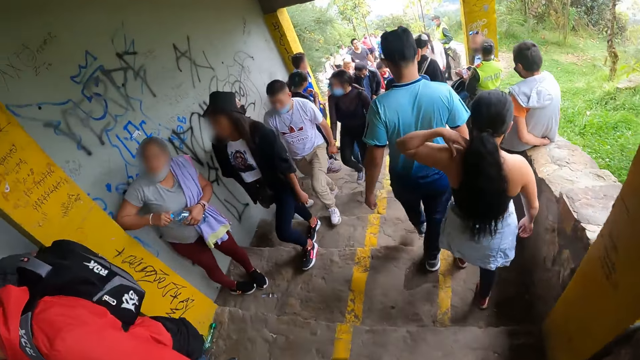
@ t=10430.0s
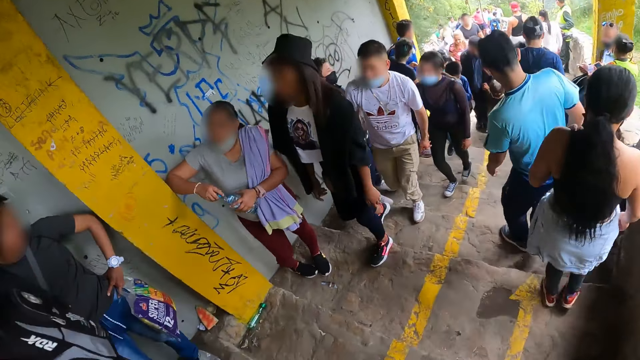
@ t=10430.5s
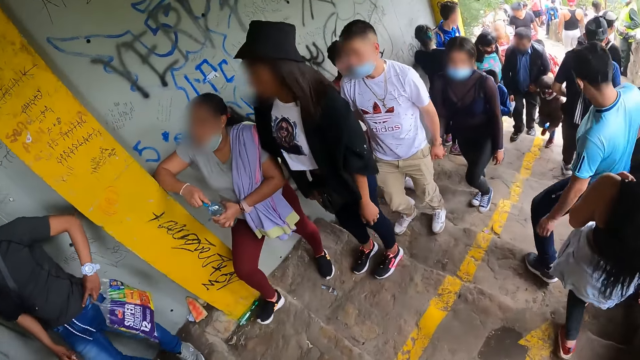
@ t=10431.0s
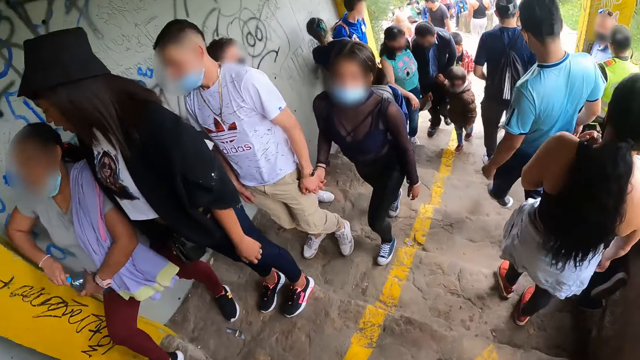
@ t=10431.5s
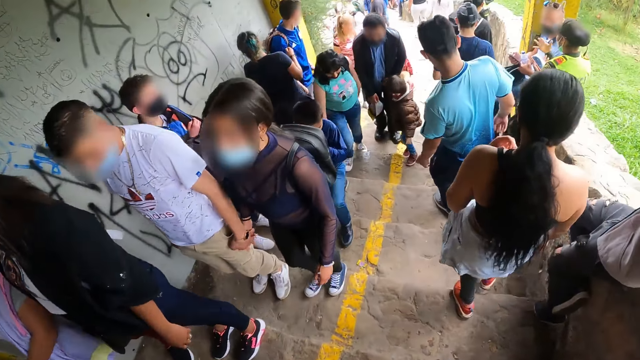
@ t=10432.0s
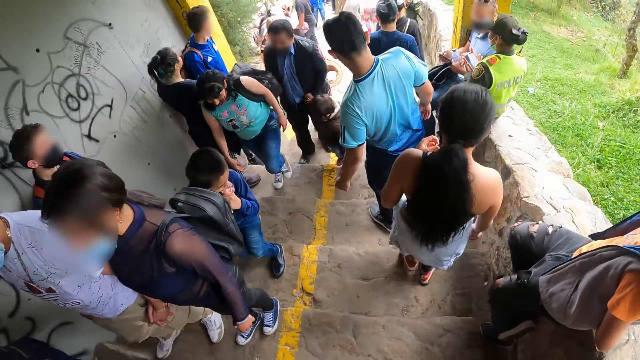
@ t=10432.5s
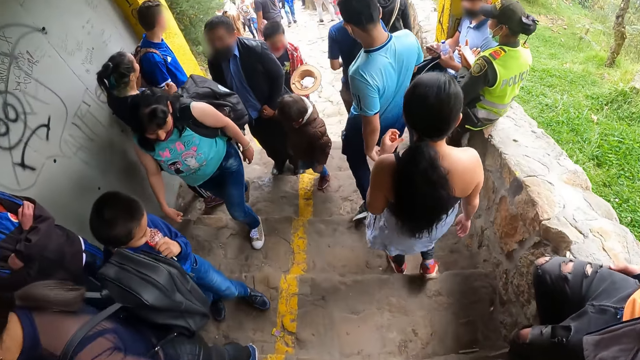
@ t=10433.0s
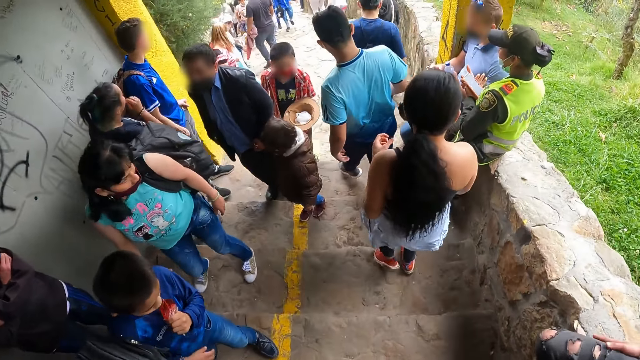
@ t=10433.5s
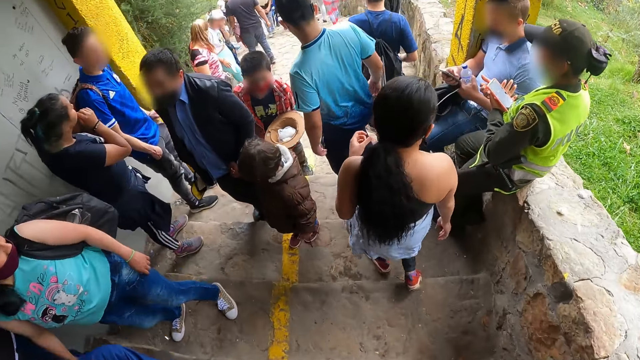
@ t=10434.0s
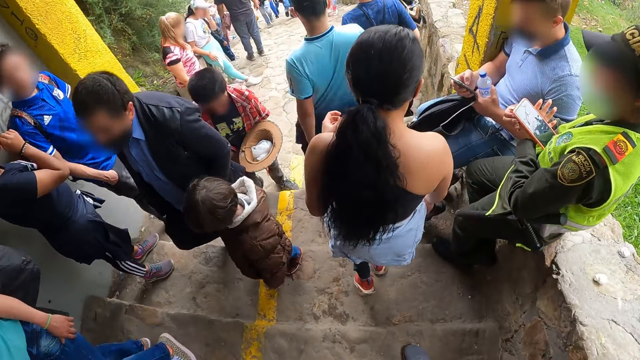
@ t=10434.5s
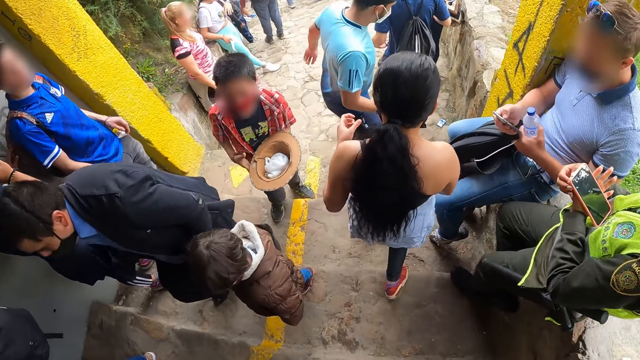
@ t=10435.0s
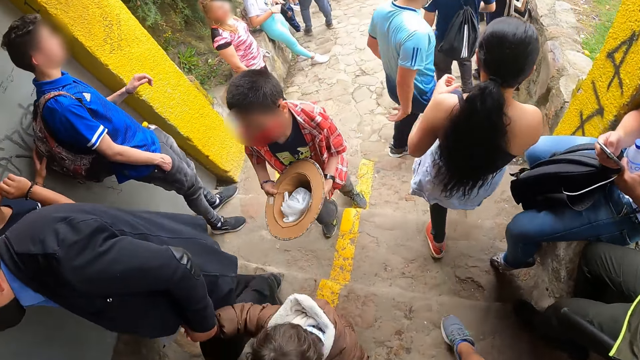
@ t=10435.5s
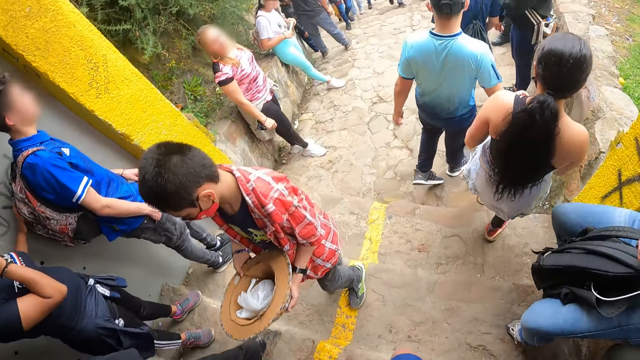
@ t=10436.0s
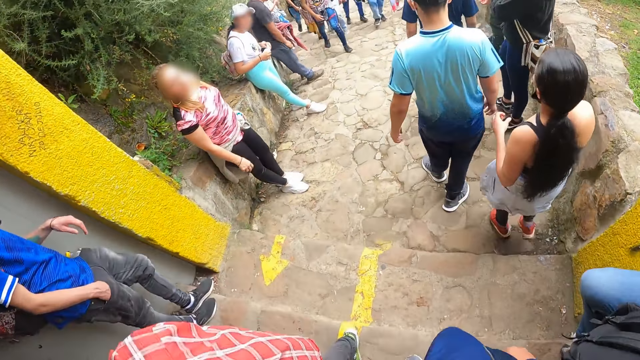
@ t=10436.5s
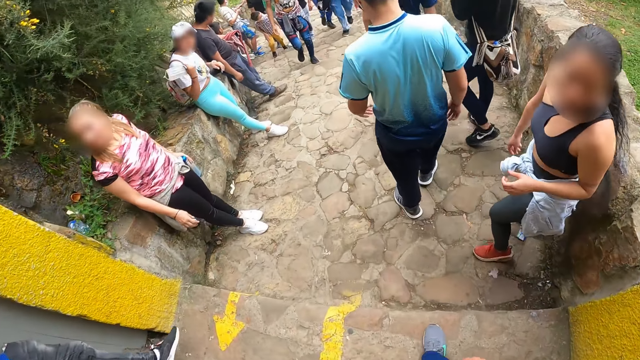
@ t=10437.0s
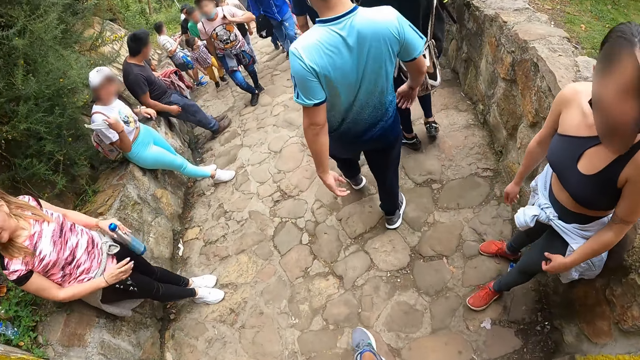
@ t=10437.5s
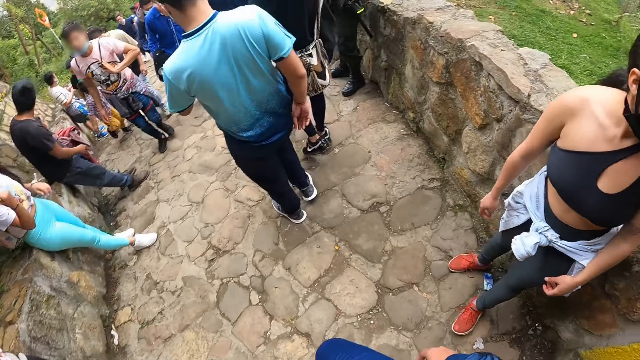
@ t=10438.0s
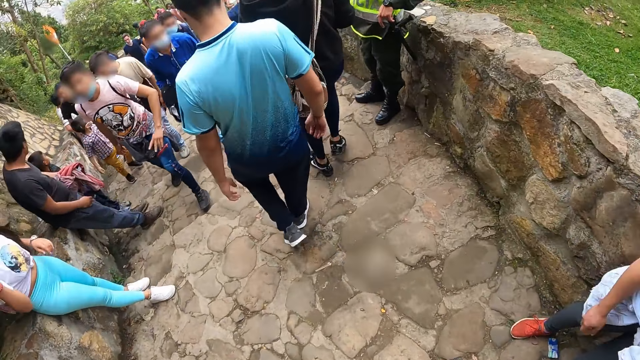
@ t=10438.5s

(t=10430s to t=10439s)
The camera wearer looks around. They walk down the stairs.

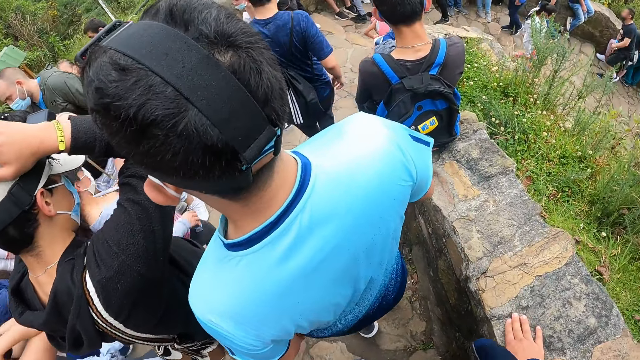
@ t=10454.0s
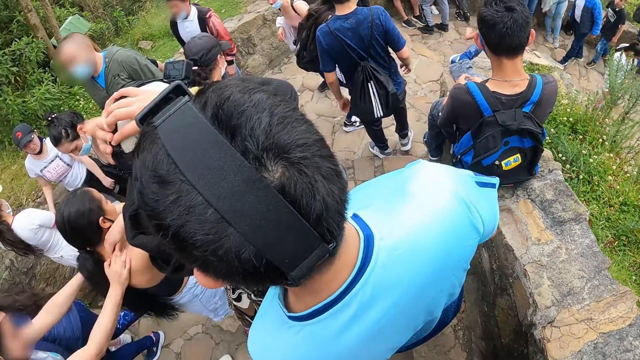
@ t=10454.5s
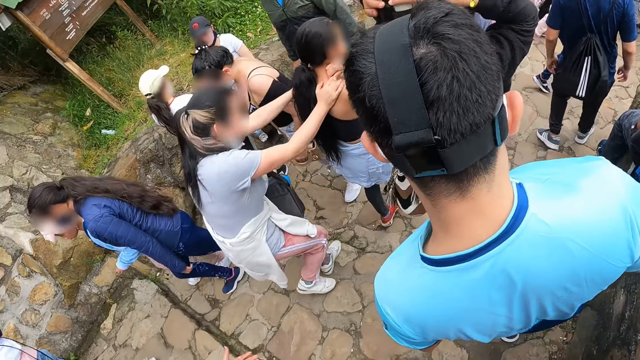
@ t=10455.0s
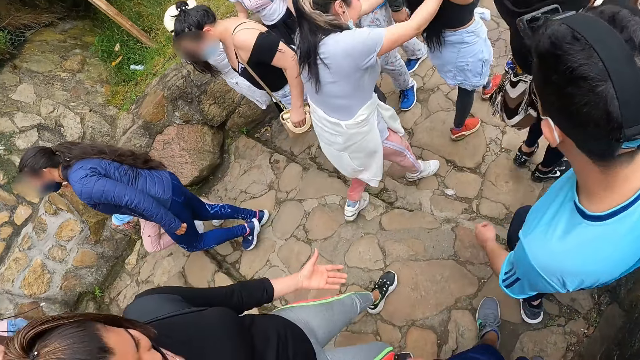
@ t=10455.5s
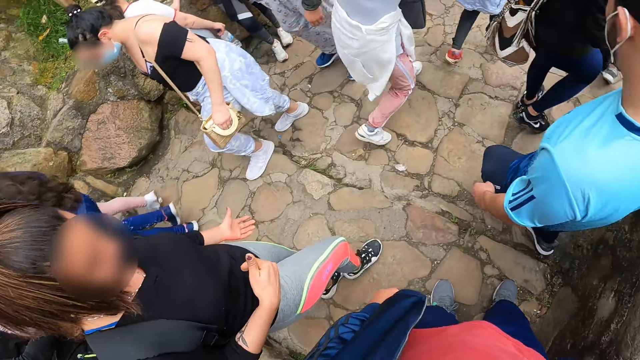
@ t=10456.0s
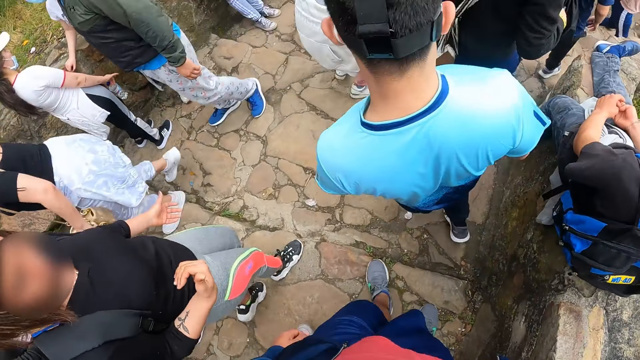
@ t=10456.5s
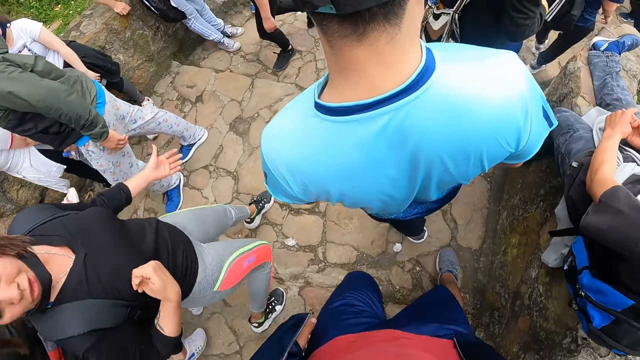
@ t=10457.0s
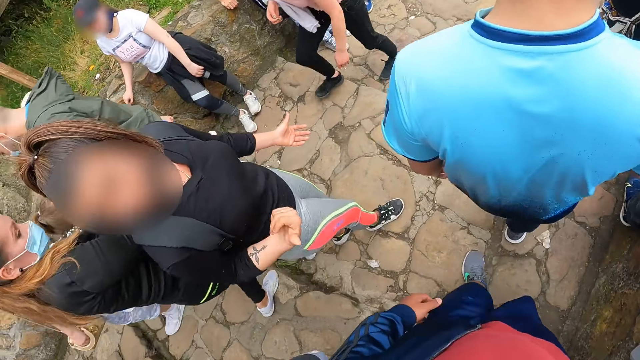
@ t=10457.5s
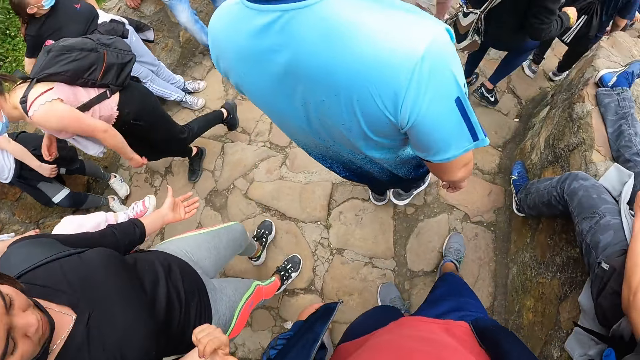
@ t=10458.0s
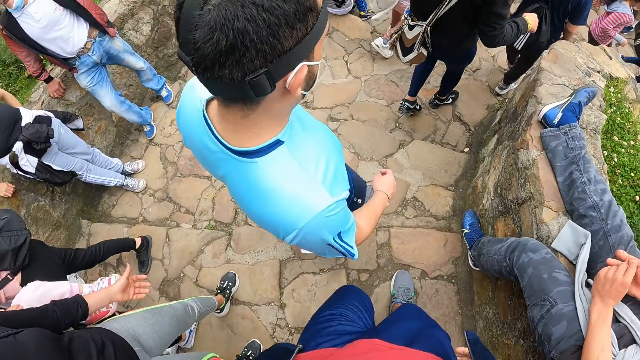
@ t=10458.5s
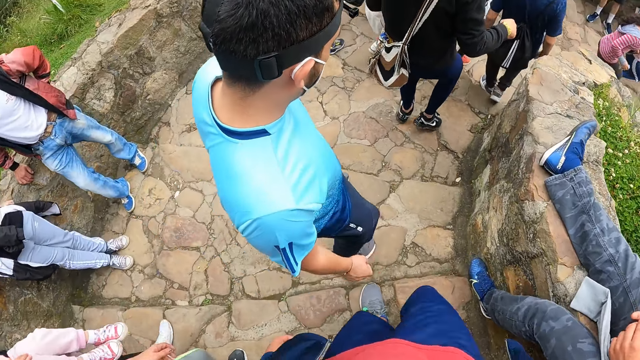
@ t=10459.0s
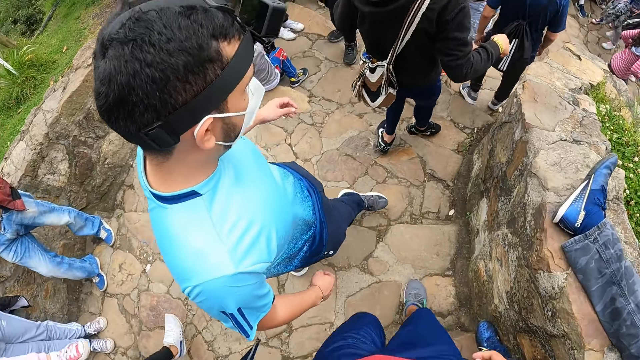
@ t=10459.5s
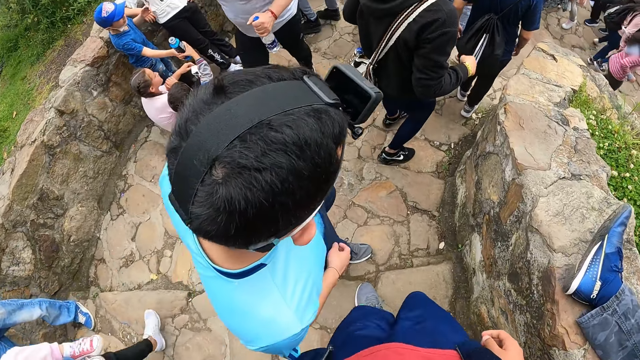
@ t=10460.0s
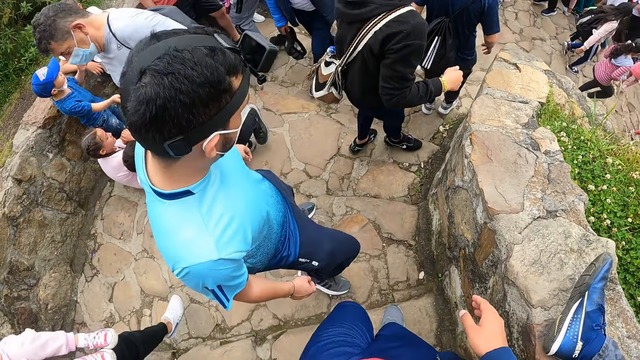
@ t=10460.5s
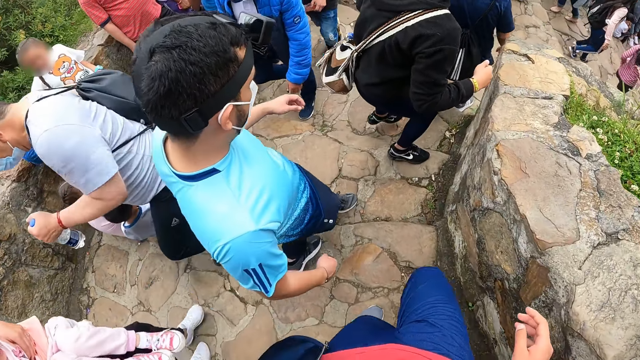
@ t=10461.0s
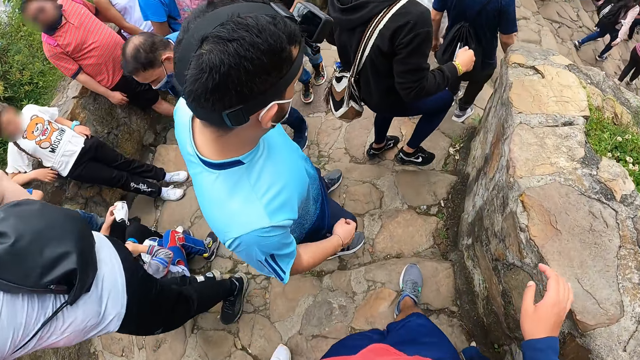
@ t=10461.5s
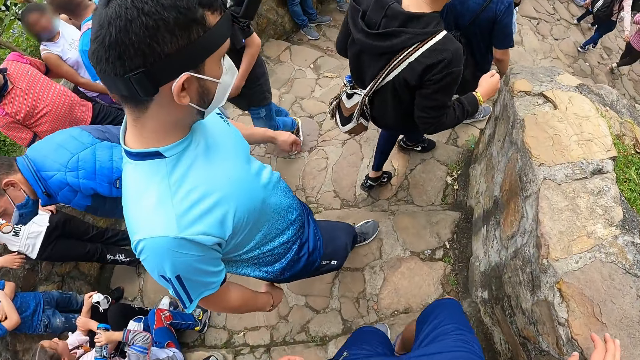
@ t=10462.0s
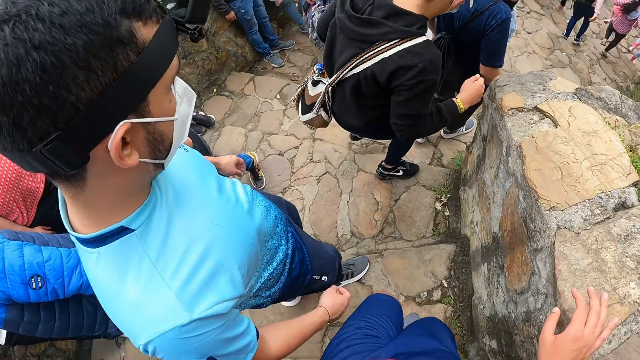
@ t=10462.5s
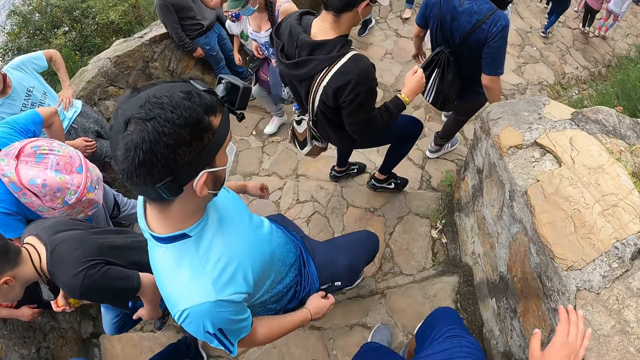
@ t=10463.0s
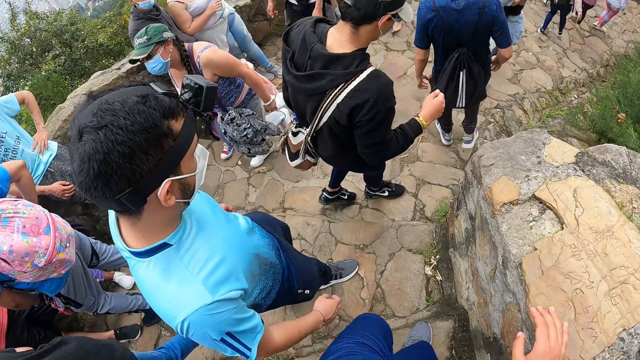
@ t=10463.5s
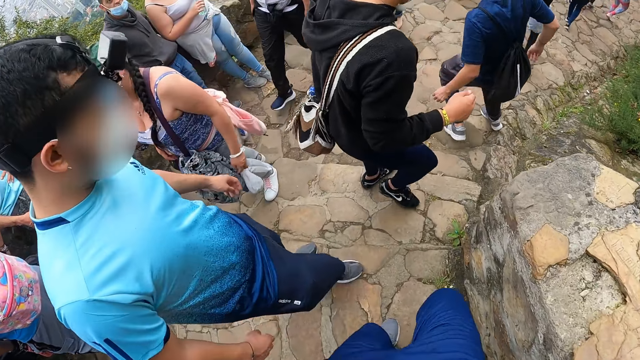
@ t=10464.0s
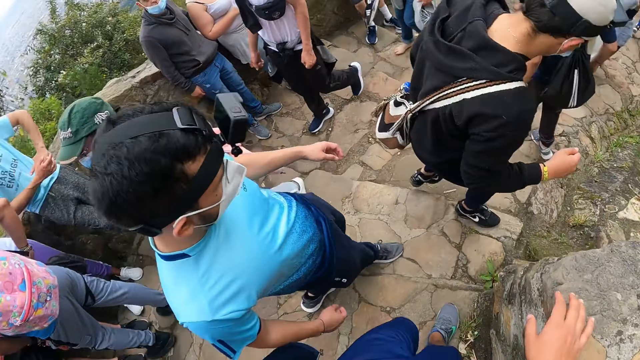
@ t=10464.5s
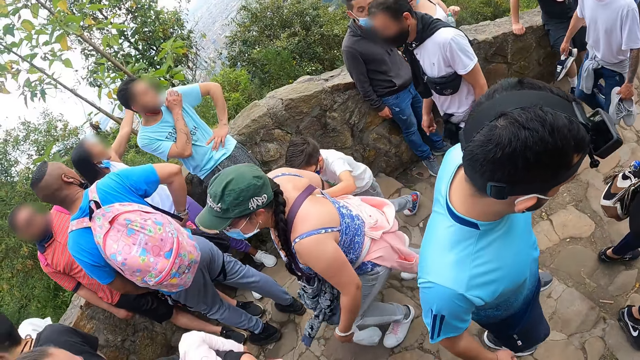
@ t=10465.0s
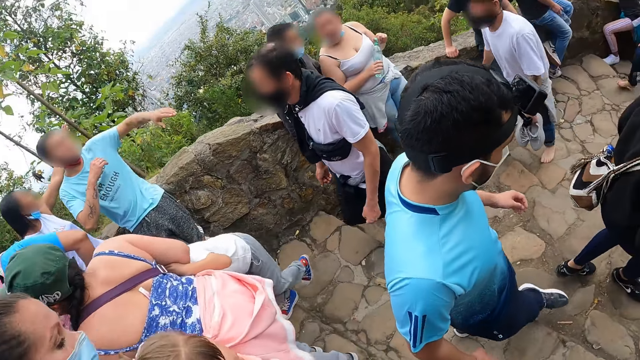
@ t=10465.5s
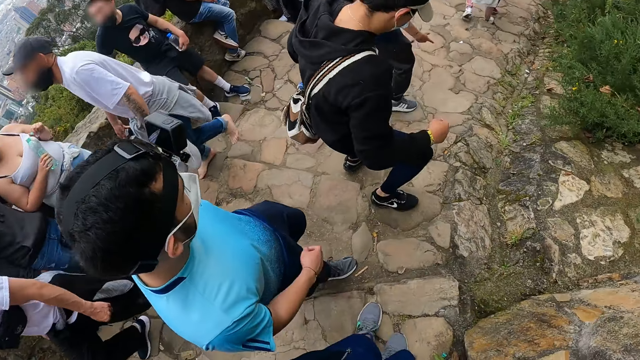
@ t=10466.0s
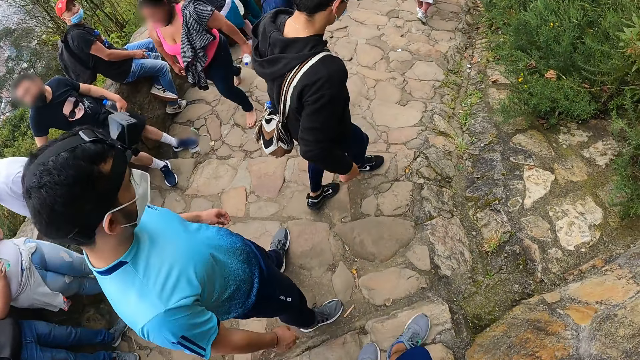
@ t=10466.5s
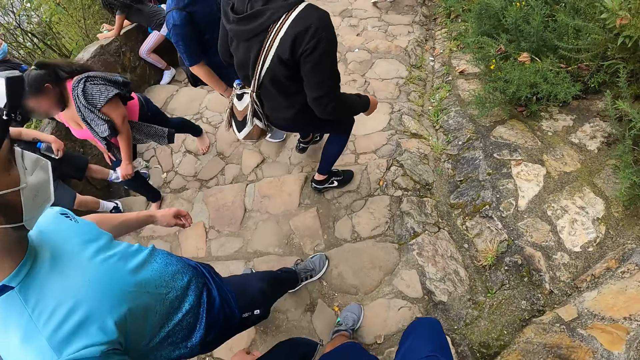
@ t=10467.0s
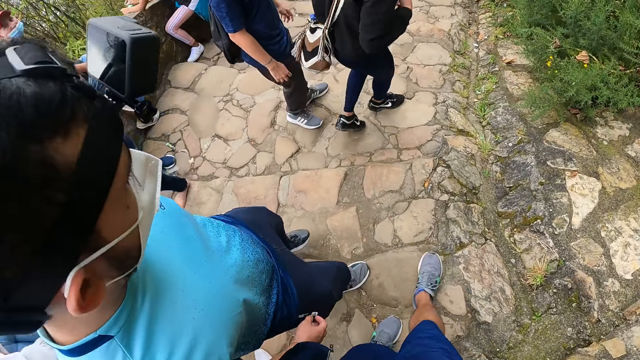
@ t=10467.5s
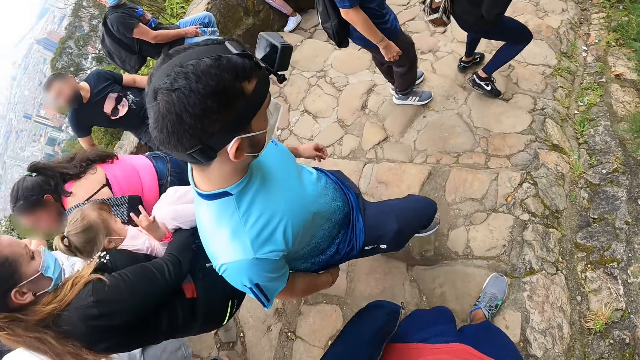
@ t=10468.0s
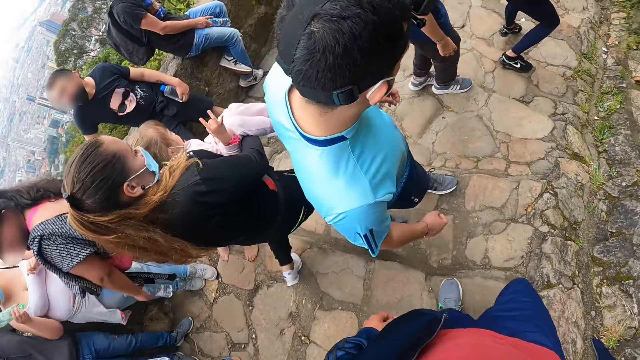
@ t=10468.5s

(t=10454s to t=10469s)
The camera wearer looks around. He walks down the stairs. He stretches his hand. He walks down the stairs.
